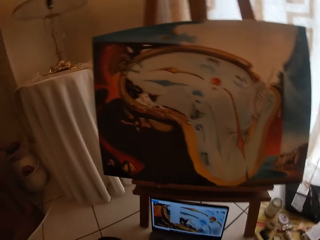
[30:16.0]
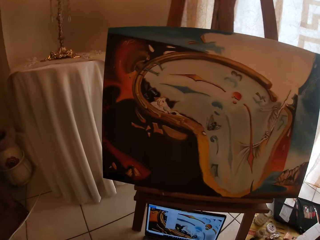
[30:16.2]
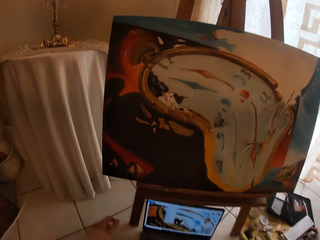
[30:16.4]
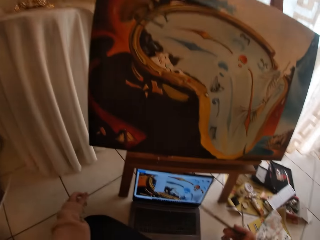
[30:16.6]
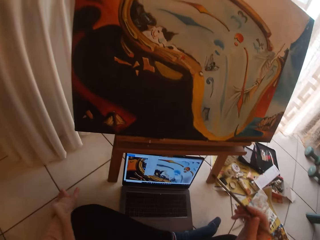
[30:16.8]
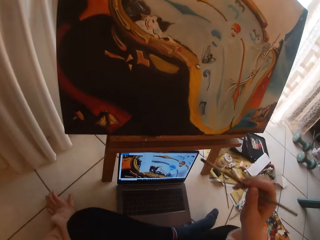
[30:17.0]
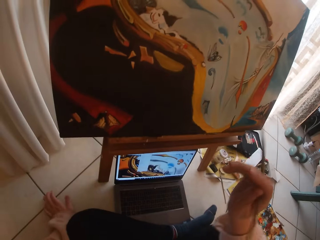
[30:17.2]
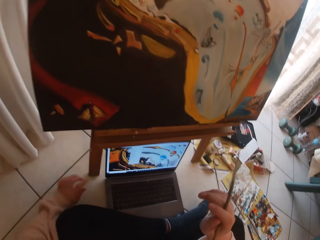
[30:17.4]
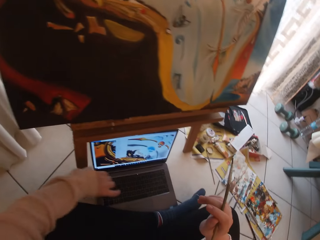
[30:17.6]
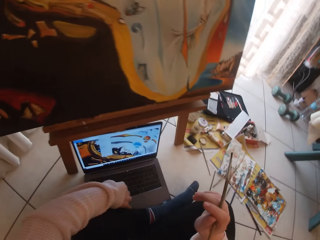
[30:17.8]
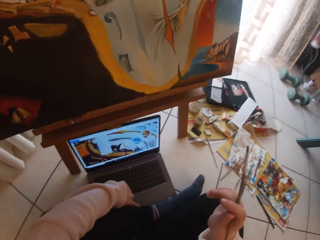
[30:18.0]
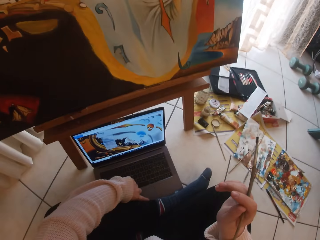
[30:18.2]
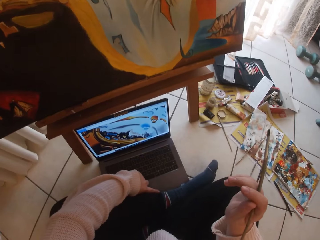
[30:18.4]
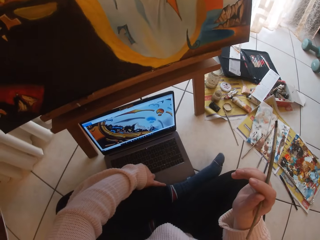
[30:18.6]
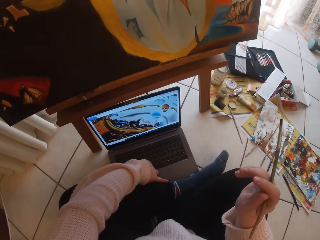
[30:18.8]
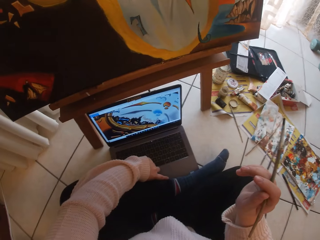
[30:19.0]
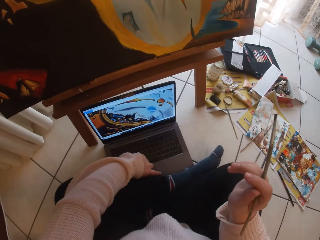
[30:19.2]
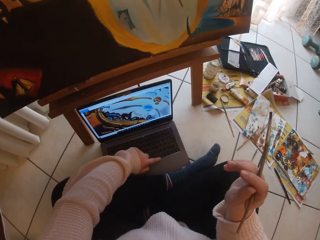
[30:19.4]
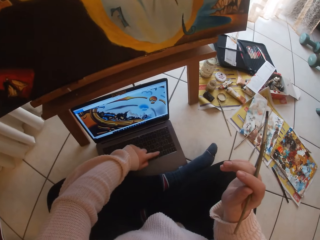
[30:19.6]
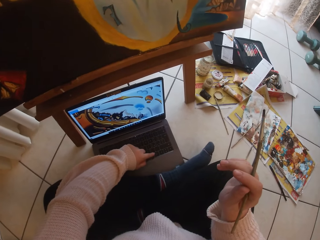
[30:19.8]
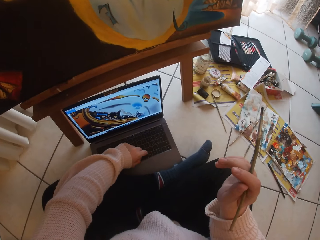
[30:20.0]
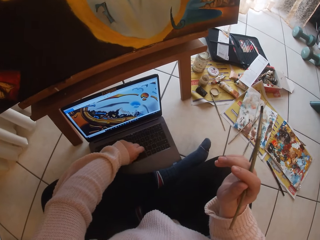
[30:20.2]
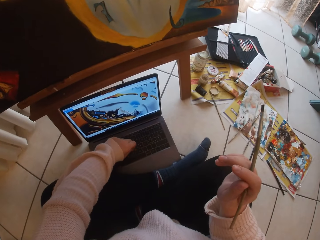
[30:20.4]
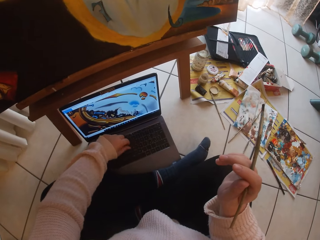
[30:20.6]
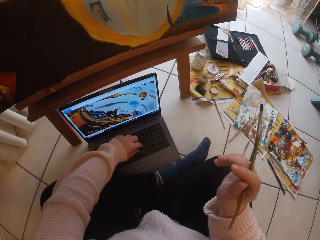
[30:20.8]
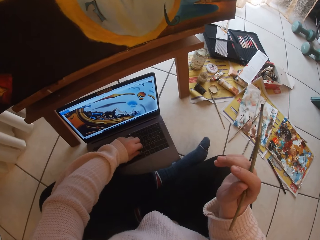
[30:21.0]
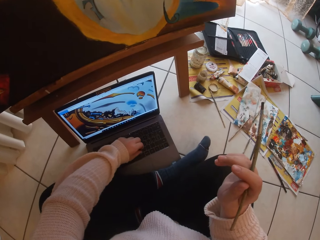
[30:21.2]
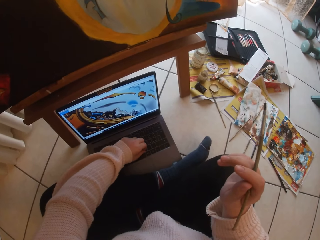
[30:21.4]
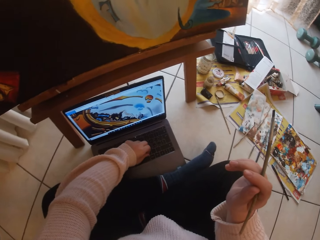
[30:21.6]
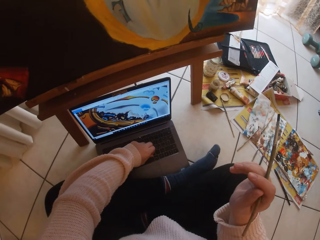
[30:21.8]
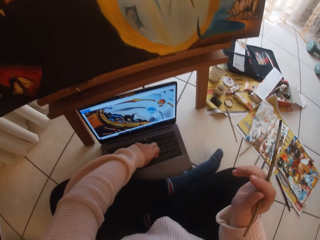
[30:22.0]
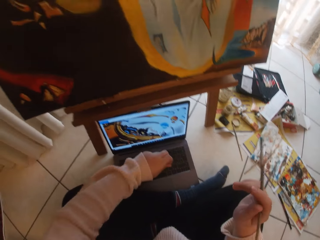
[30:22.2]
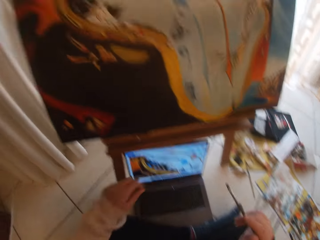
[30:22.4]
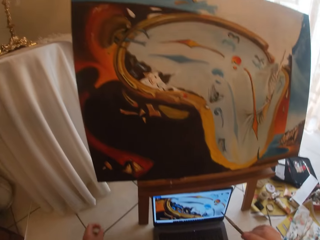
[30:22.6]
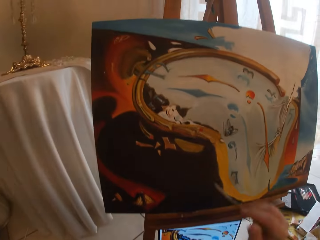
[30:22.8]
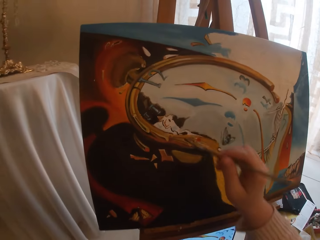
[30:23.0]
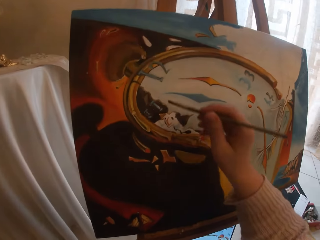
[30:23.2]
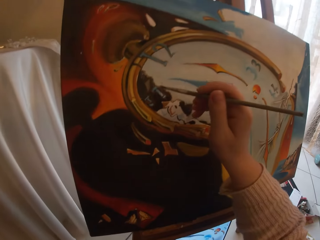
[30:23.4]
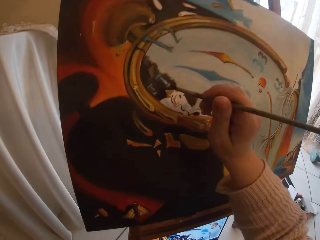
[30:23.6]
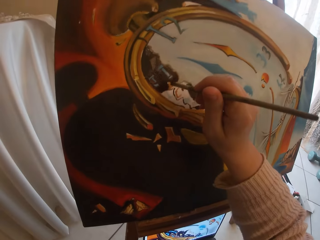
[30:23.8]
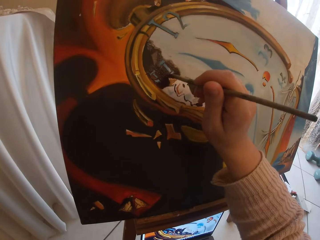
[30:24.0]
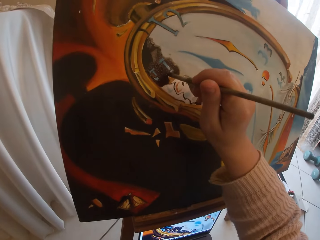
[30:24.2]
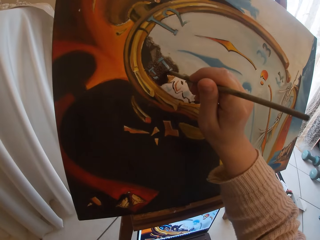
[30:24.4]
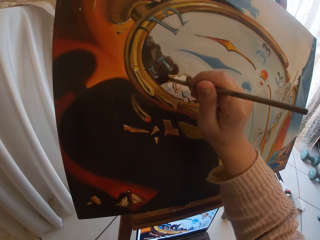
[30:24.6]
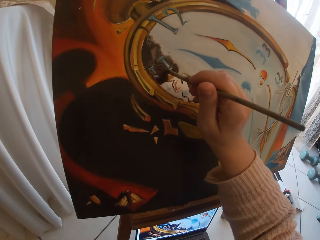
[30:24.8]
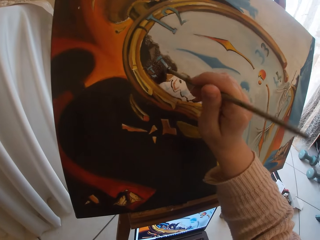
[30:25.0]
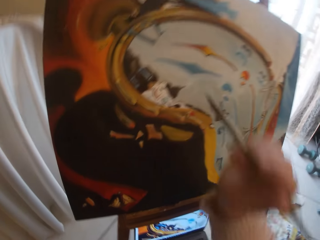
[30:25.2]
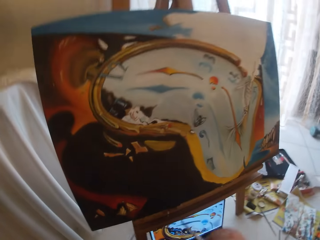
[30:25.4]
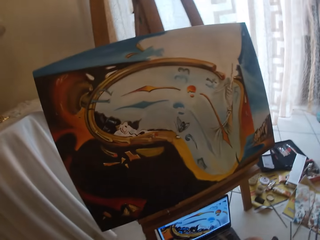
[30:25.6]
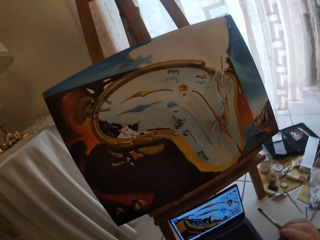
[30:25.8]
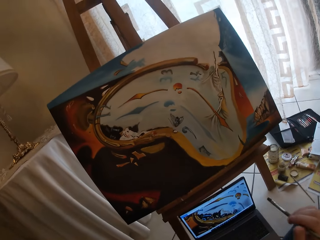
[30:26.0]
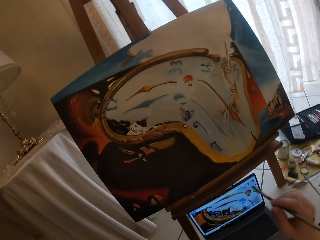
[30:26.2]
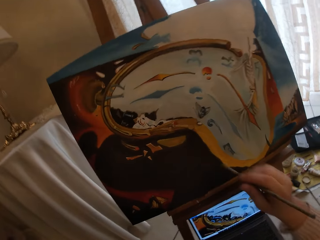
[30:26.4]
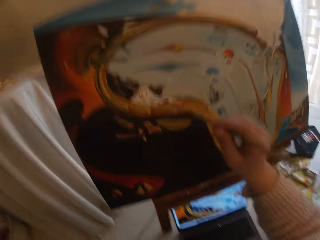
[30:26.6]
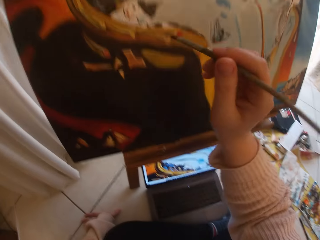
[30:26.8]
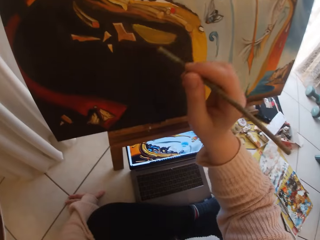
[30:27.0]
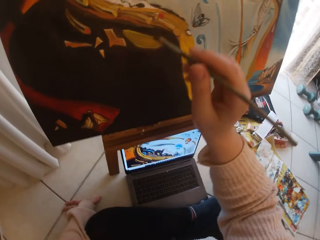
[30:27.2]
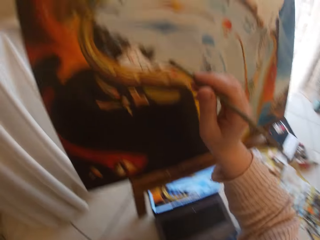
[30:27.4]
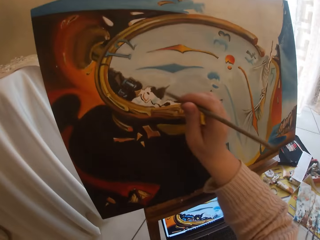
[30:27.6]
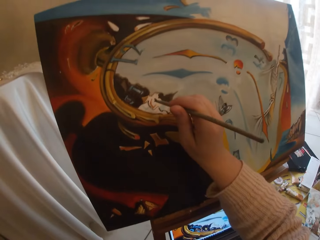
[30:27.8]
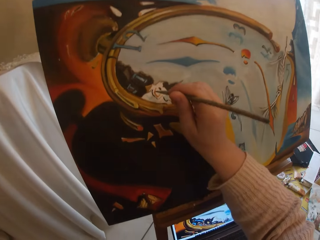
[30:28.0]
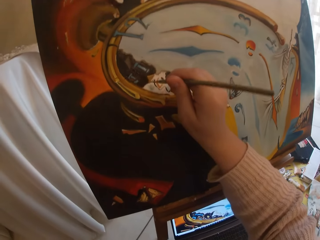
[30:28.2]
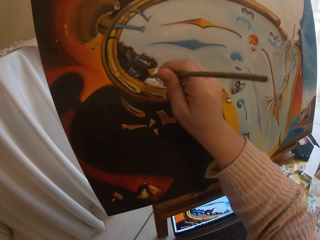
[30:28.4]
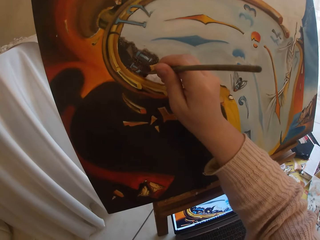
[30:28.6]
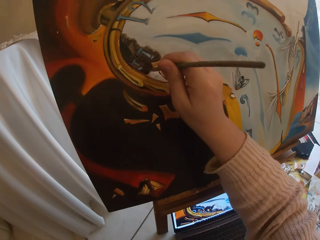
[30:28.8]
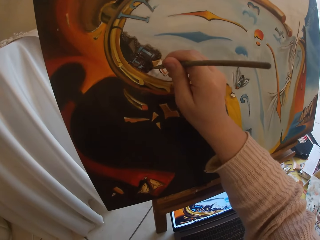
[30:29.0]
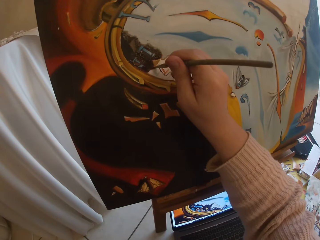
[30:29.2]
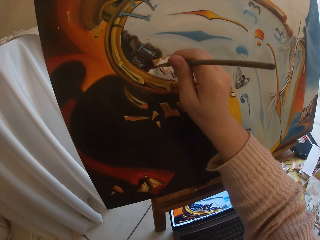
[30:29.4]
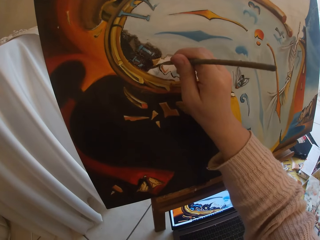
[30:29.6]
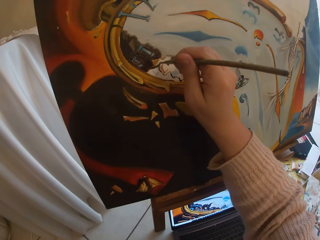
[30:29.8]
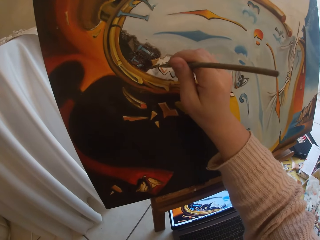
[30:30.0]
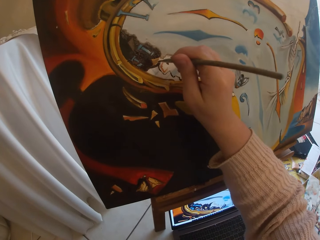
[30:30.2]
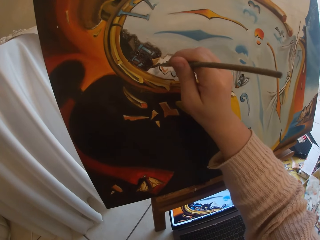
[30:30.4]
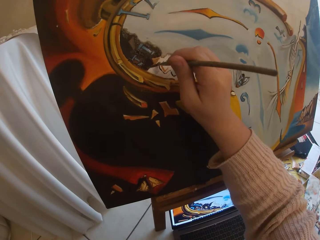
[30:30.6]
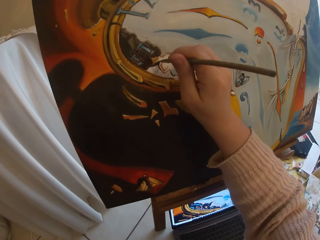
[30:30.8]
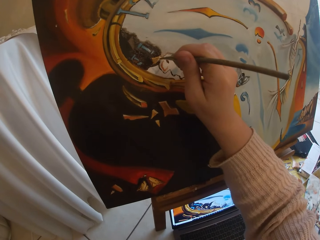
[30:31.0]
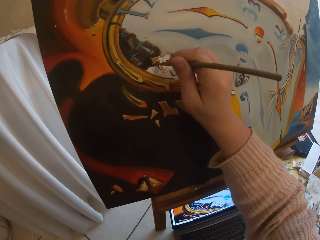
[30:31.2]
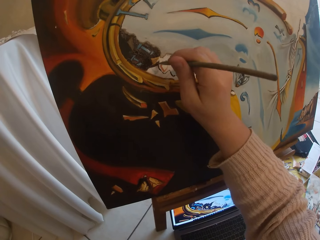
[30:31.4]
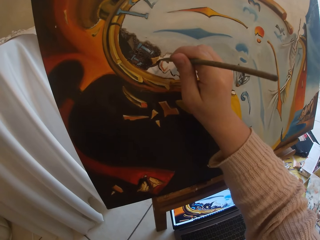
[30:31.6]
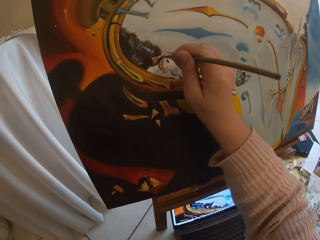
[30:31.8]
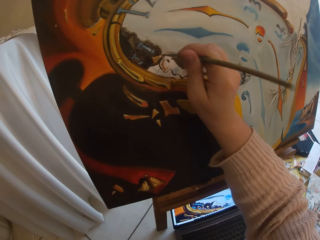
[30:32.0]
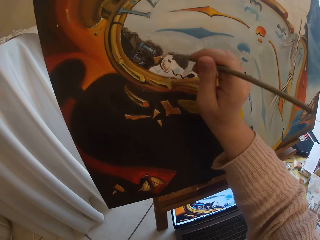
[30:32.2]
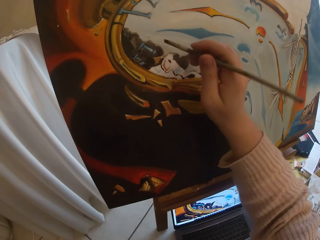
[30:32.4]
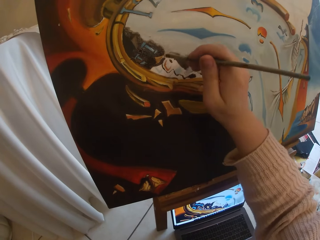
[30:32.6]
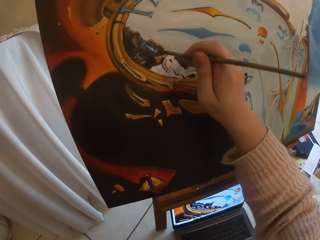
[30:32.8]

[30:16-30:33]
The camera wearer turns around. She touches the touch pad of her laptop with her left hand. She removes something from the laptop. She picks up a pen from the keyboard of her laptop with her left hand. She turns the head up to the cardboard or canvas board. She paints the picture on the cardboard using the paint brush. She stops to paint. She refers to the referral picture displayed on a laptop screen. She paints the picture on the cardboard using the paint brush.

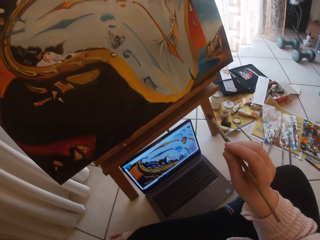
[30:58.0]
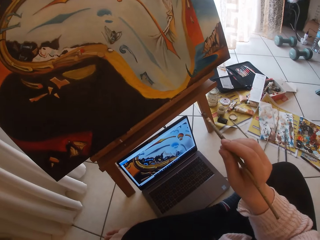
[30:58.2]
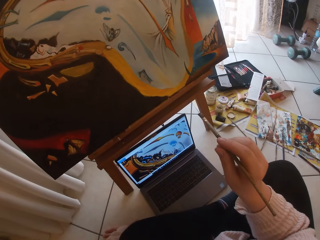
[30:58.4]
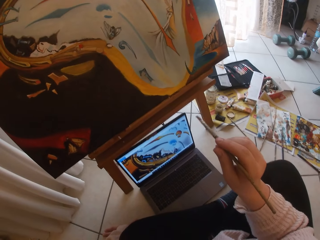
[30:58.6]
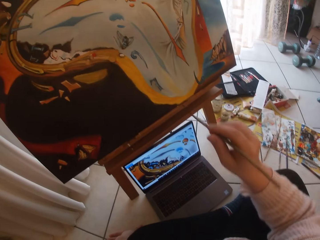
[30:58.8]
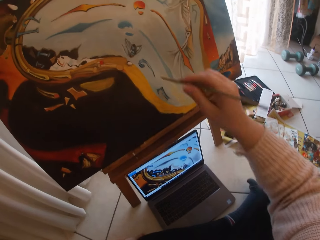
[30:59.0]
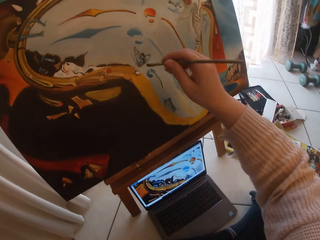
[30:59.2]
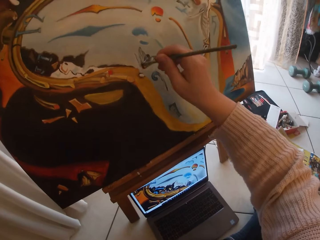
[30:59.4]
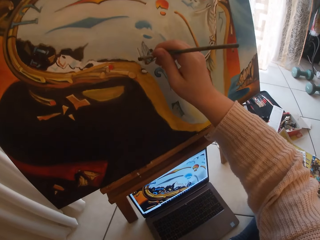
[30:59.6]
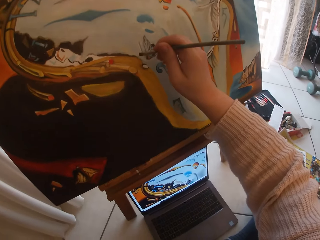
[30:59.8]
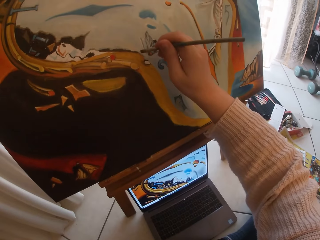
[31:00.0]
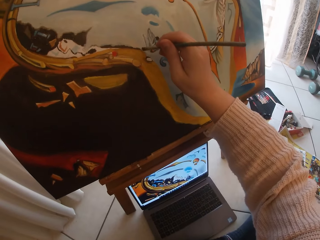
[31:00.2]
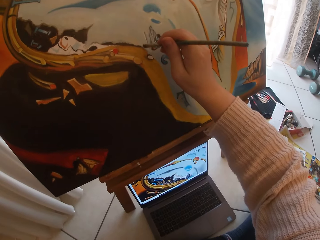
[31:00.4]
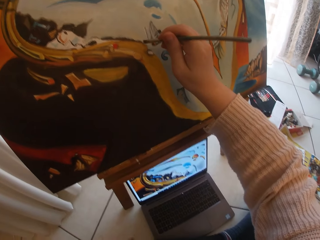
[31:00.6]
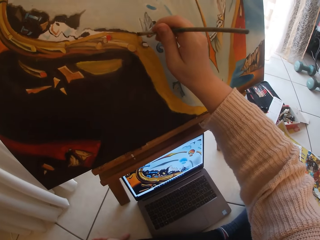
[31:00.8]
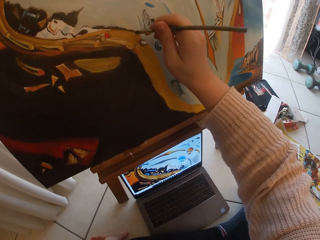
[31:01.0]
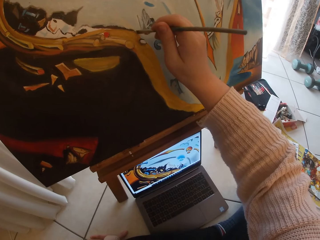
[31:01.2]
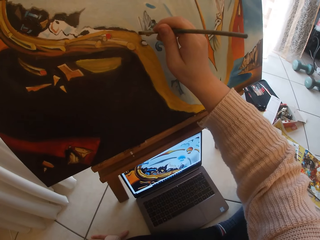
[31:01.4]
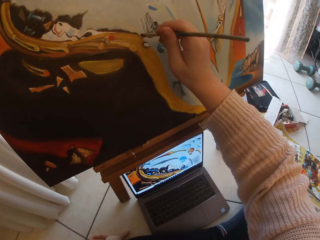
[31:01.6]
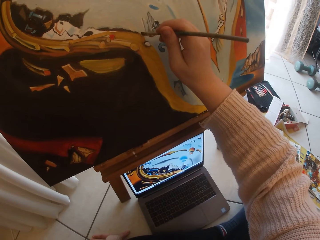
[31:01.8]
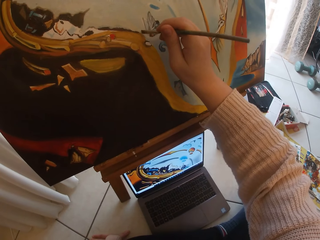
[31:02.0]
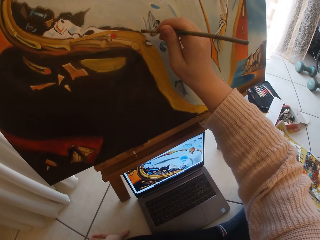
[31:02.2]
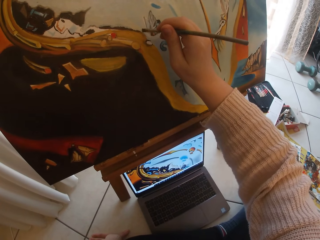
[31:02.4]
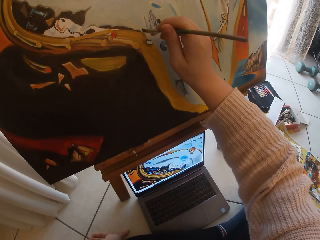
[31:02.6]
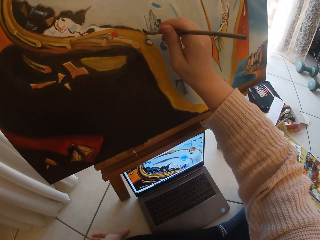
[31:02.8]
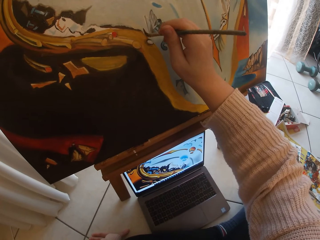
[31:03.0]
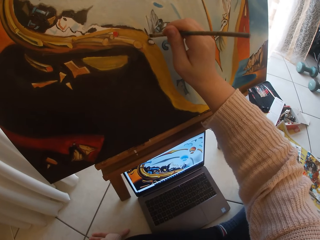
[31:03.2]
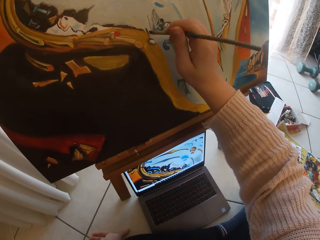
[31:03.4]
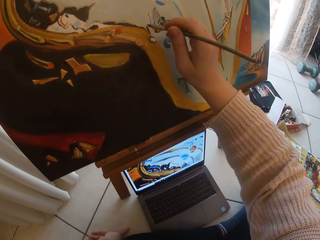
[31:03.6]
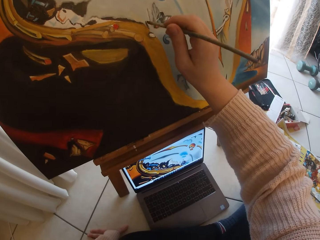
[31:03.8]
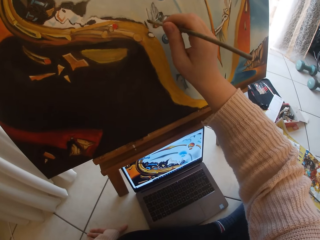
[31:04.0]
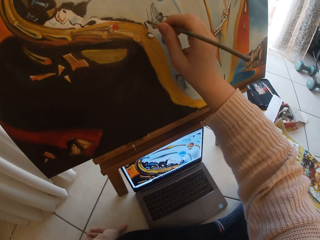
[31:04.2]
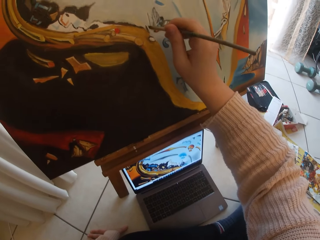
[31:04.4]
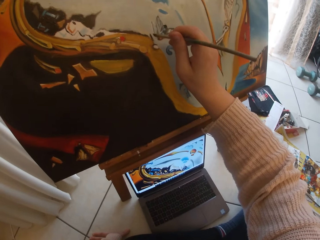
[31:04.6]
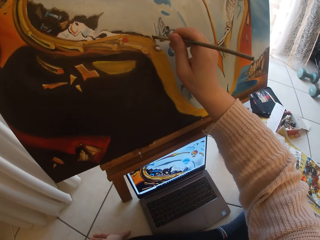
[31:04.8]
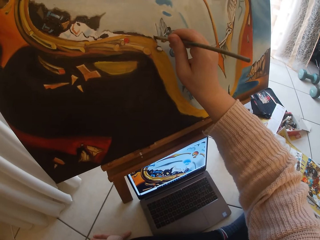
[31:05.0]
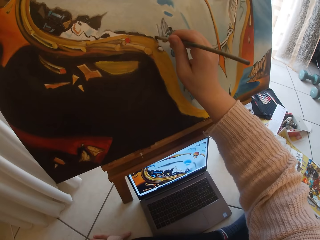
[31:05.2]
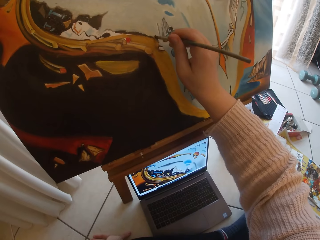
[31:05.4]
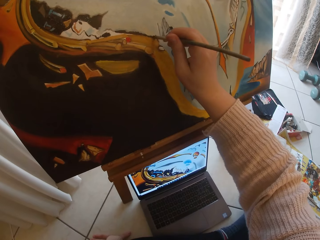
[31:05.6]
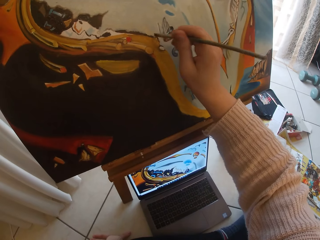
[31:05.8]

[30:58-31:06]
The camera wearer paints the picture on a canvas board or cardboard using the paint brush.
